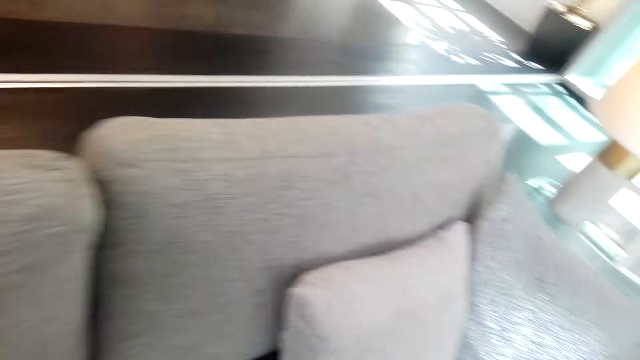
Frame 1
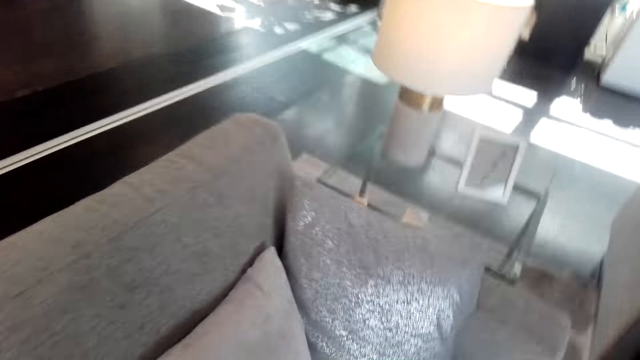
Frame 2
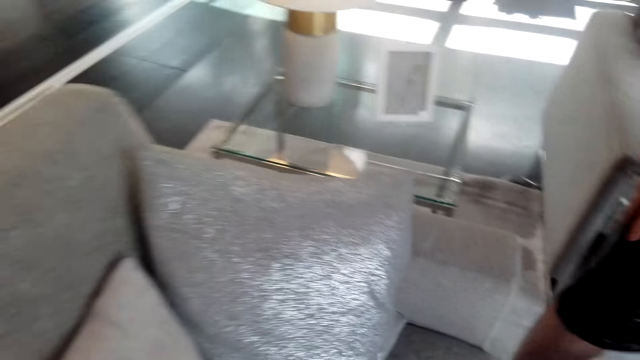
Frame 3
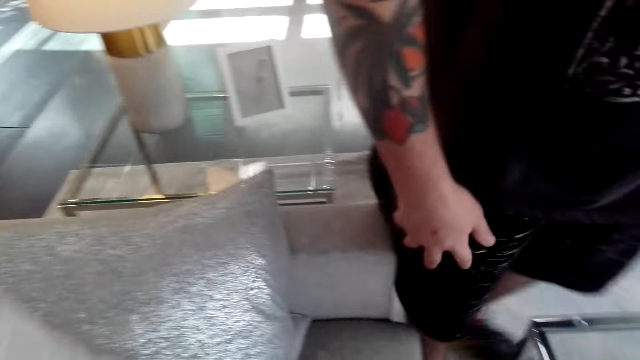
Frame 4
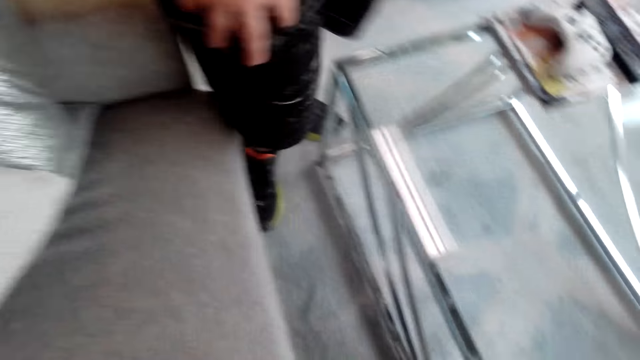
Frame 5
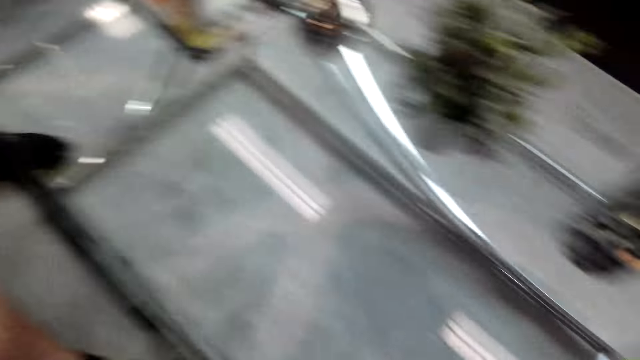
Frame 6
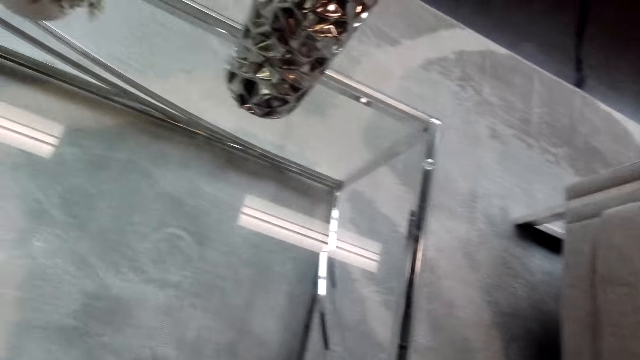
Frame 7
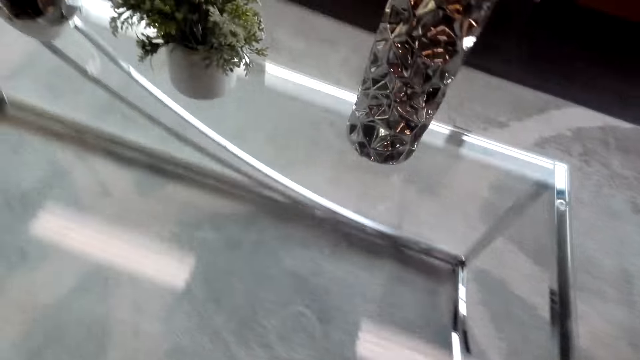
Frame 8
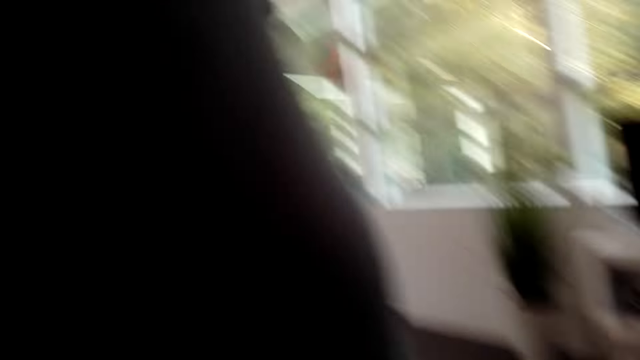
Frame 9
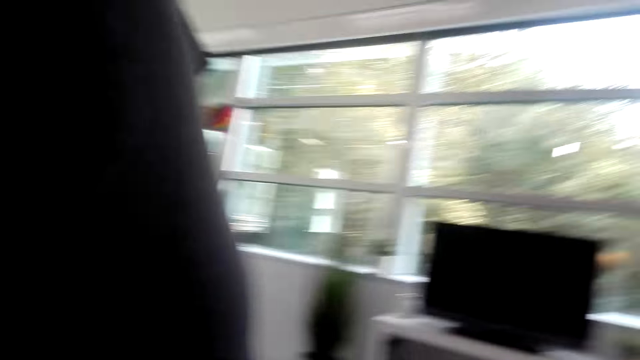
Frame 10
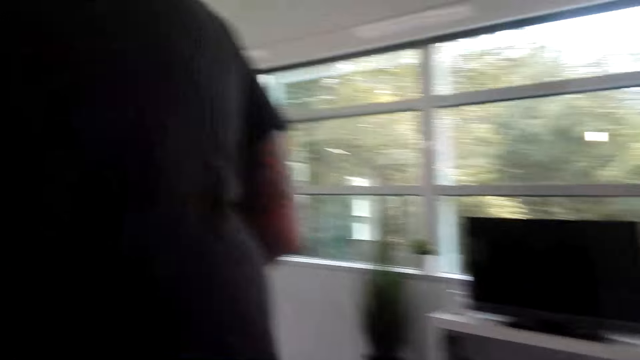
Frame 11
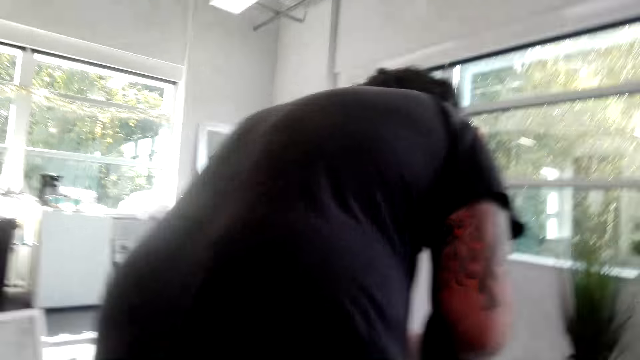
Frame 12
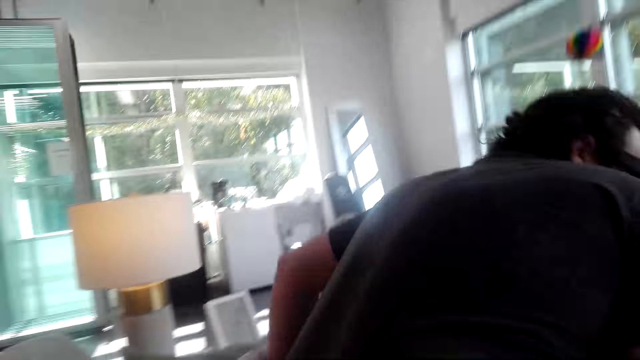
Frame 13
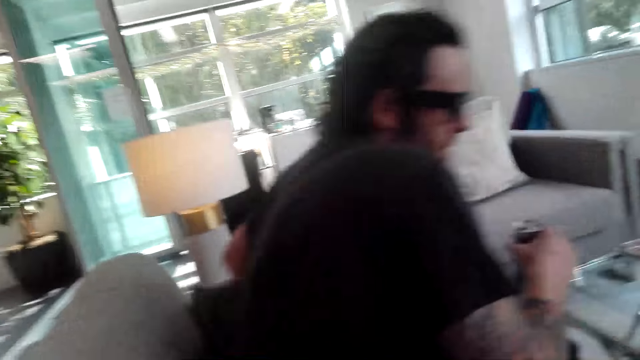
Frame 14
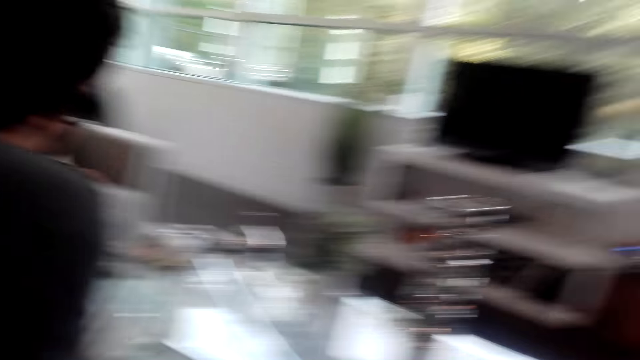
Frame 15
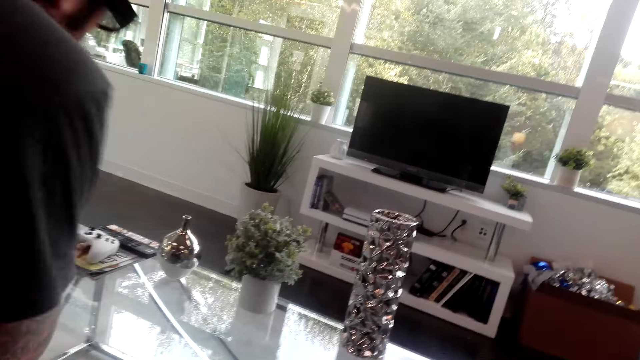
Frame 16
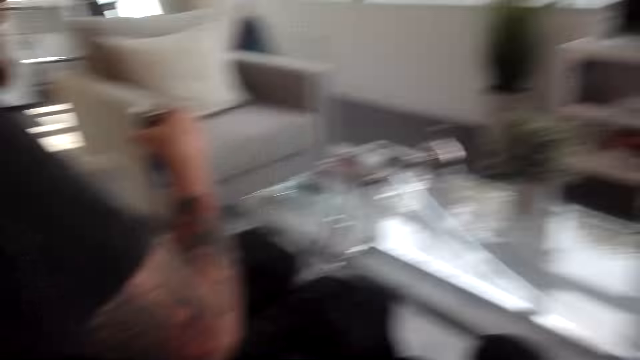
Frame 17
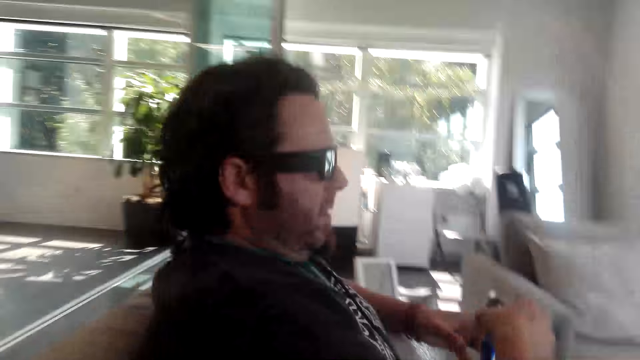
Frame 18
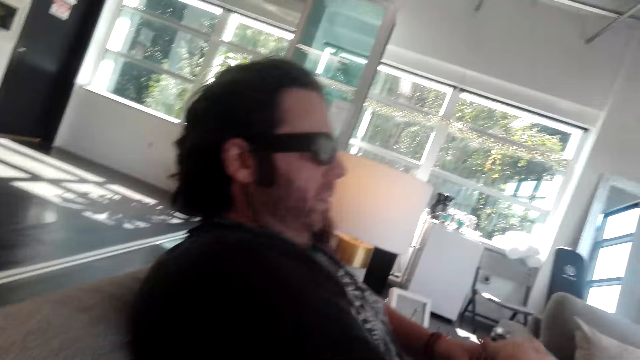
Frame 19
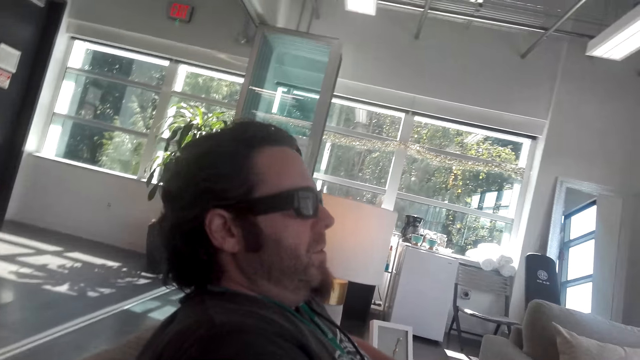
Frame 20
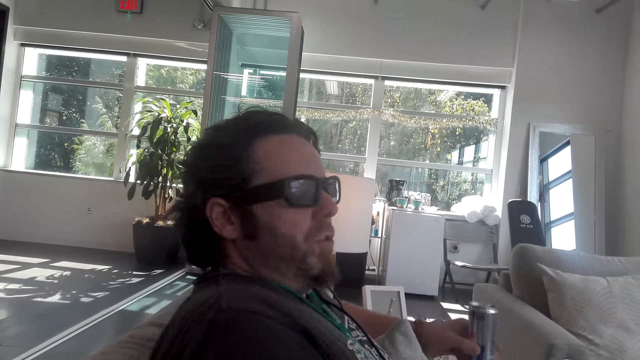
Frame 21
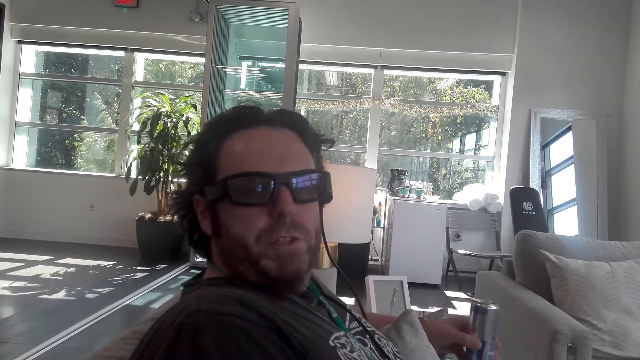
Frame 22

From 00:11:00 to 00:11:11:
The camera wearer talks to a man. The man sits on the couch or chair.

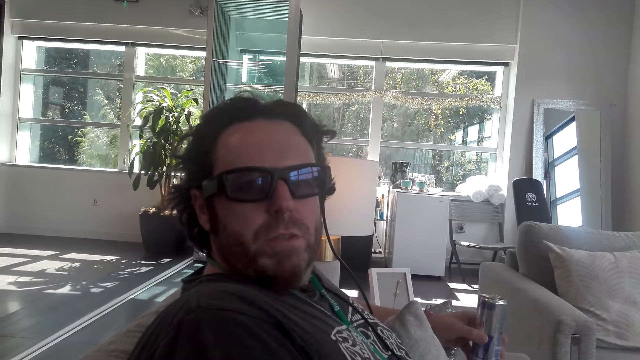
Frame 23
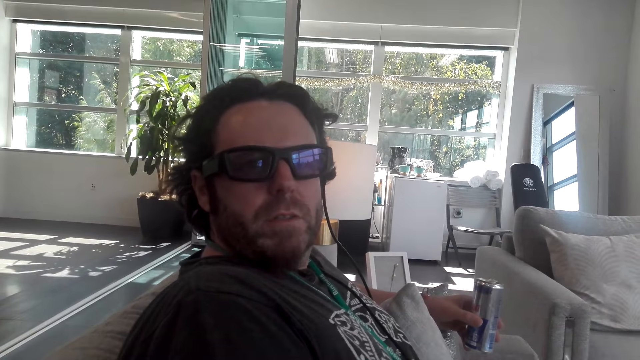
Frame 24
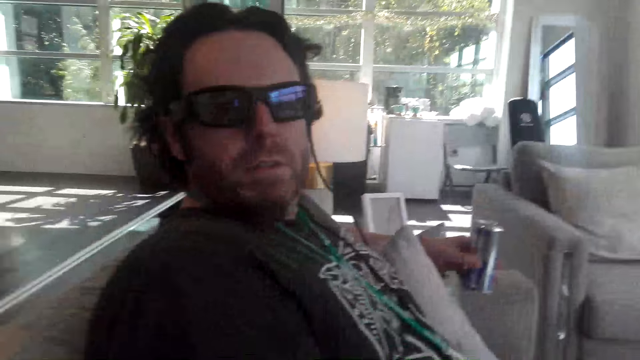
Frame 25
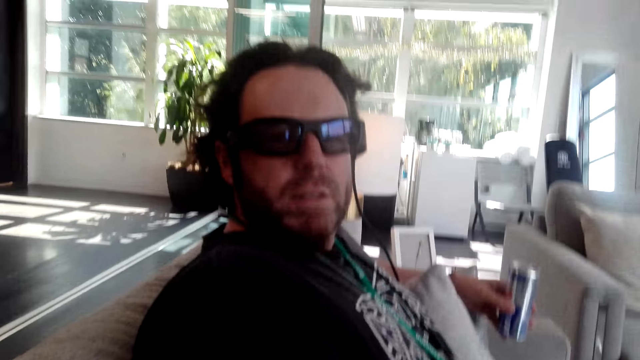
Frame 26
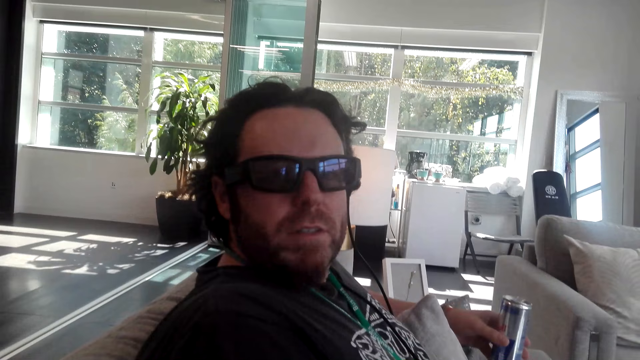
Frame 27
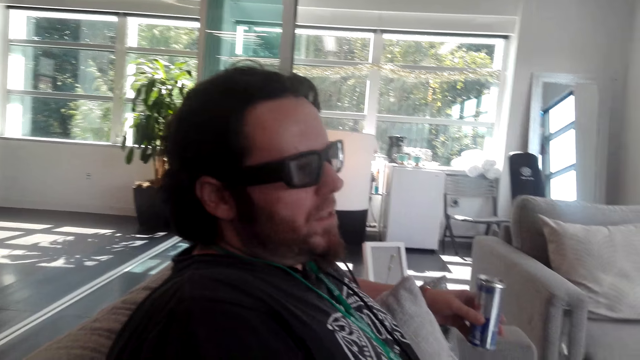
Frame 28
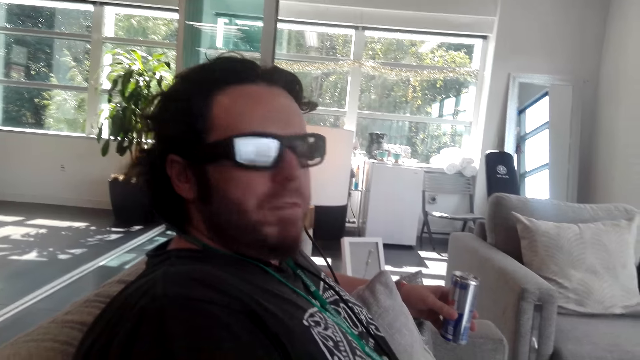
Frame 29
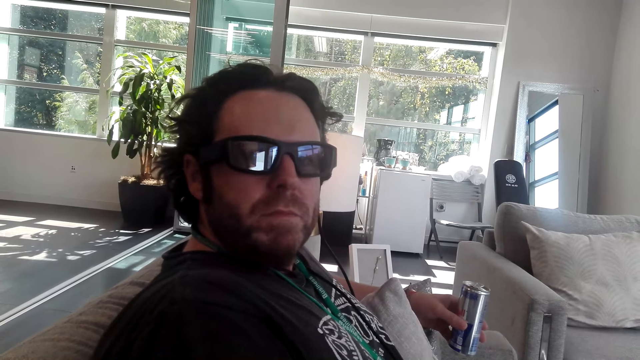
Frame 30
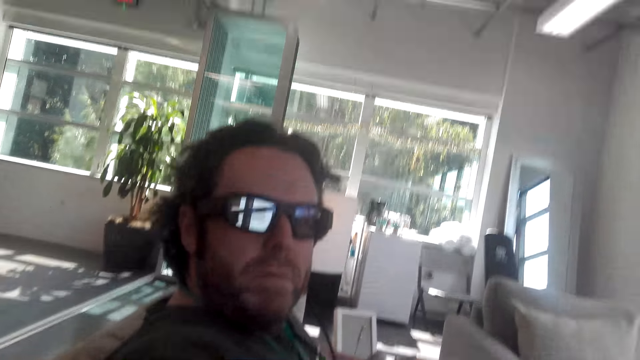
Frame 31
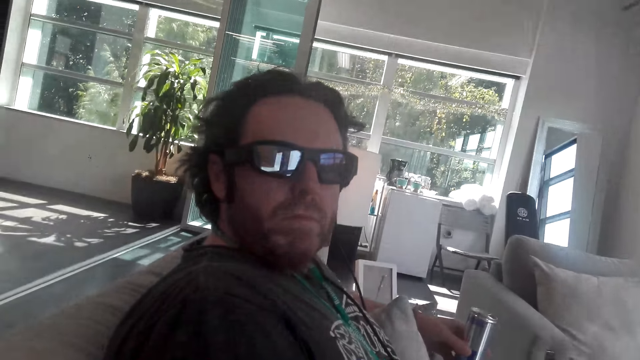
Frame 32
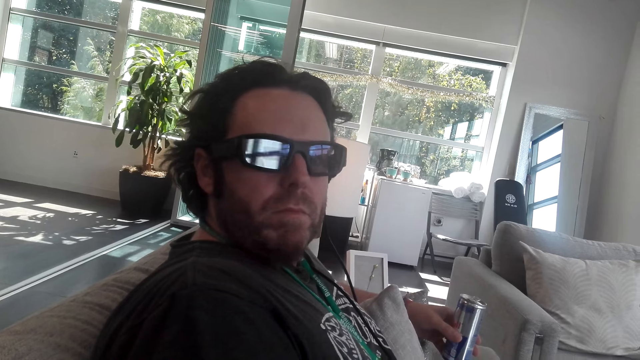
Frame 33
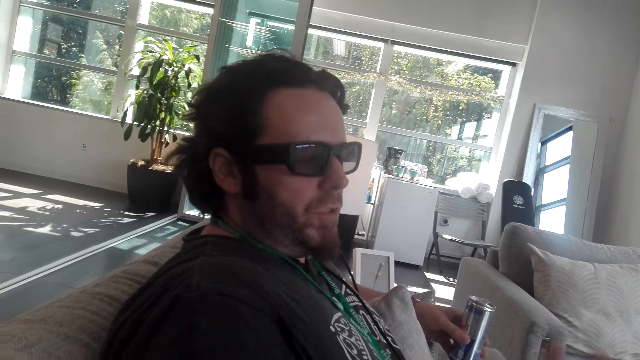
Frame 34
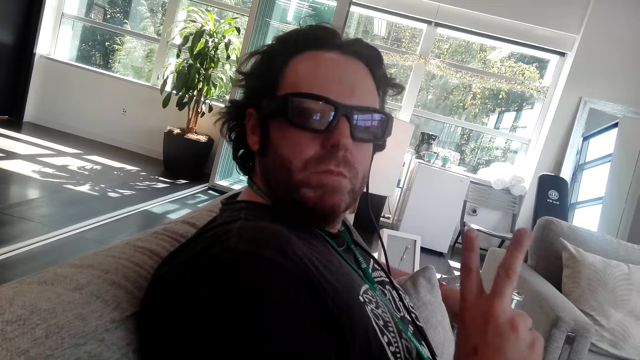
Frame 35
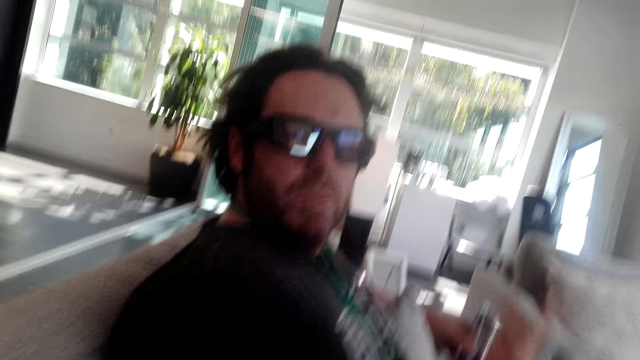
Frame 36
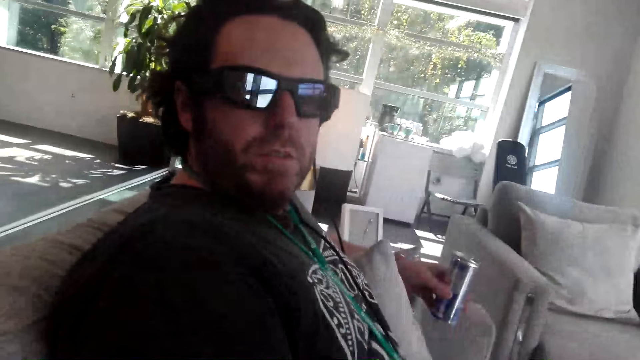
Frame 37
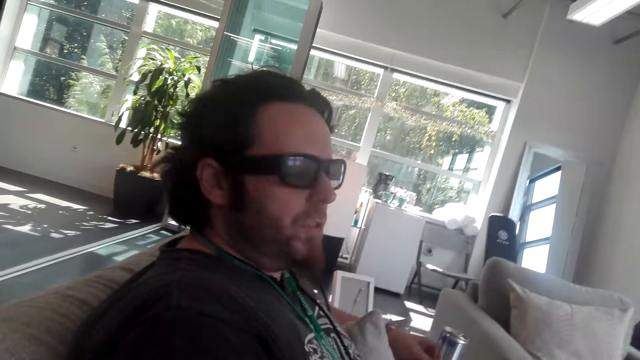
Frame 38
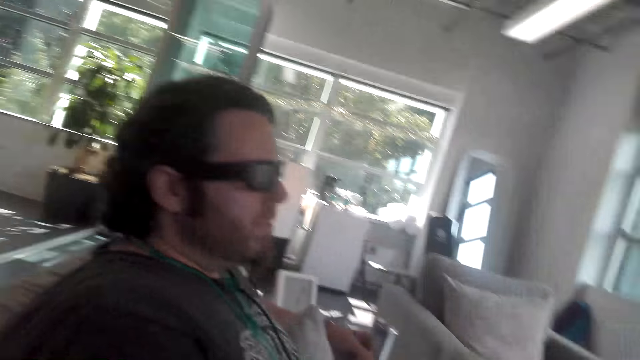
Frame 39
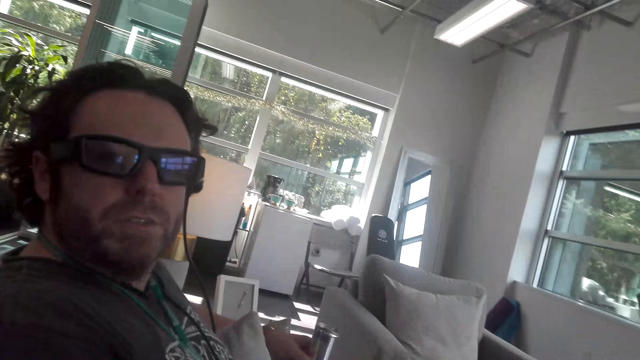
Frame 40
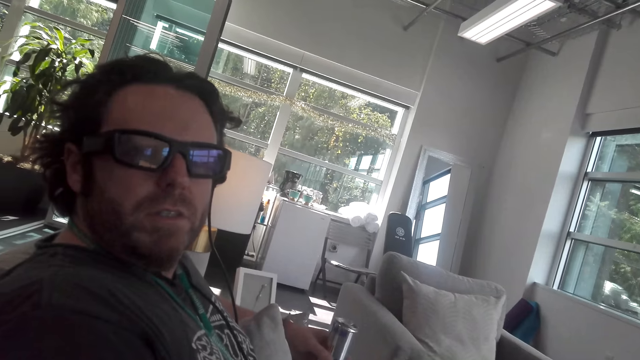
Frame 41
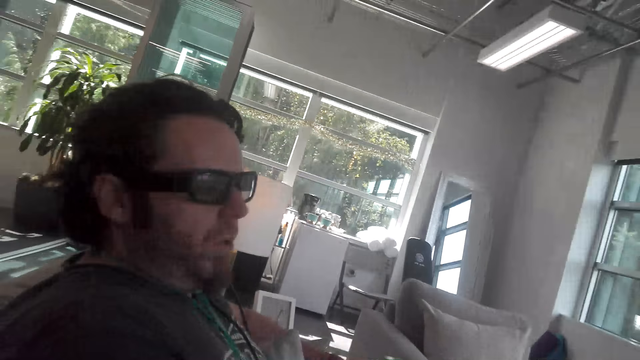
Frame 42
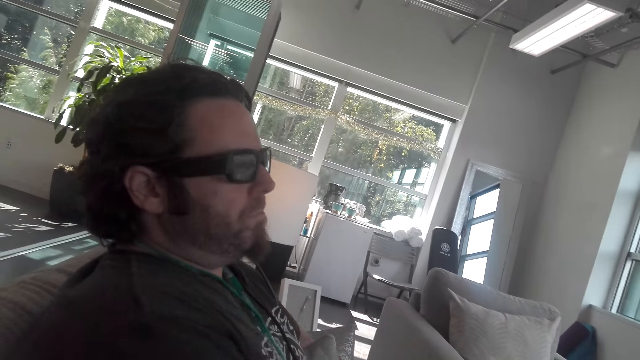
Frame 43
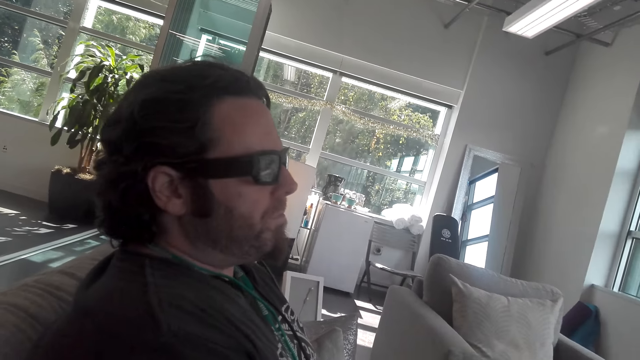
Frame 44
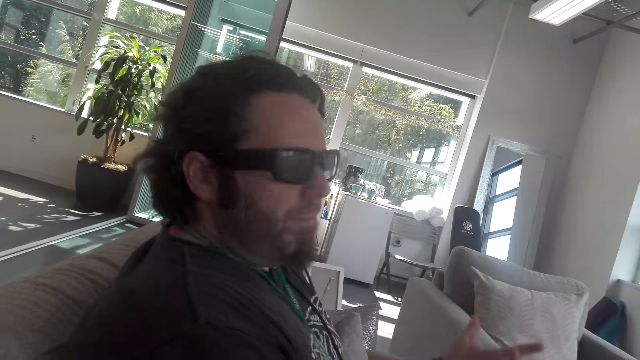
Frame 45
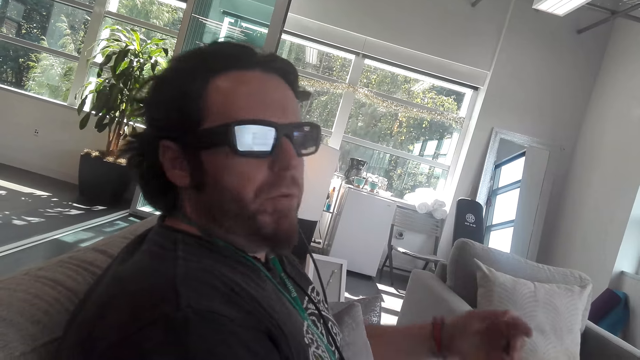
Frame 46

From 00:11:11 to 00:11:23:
The man talks to the camera wearer. The camera wearer lifts her hand.
